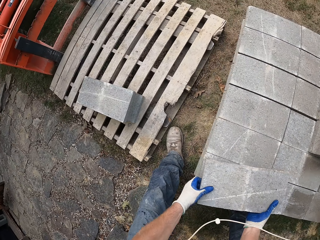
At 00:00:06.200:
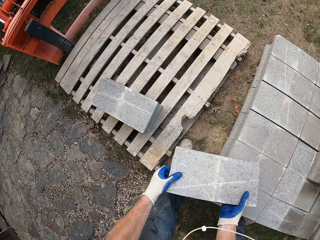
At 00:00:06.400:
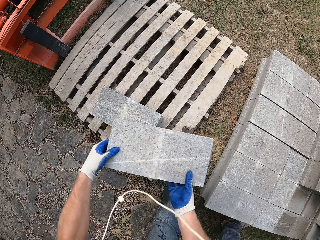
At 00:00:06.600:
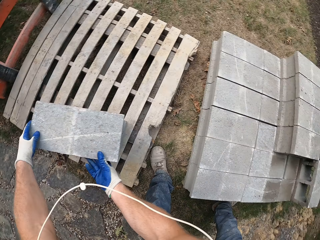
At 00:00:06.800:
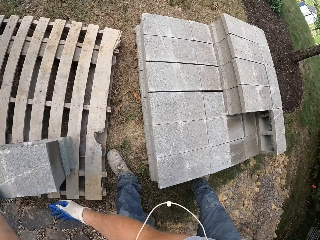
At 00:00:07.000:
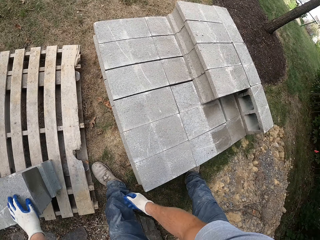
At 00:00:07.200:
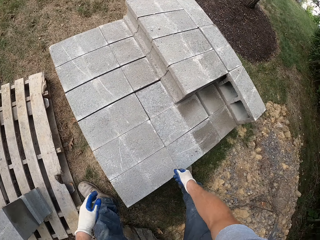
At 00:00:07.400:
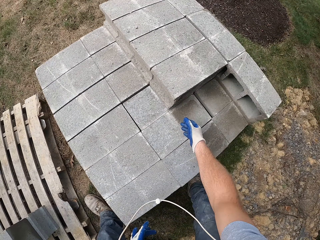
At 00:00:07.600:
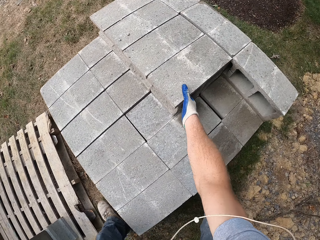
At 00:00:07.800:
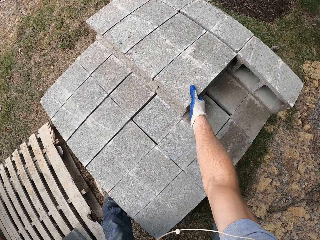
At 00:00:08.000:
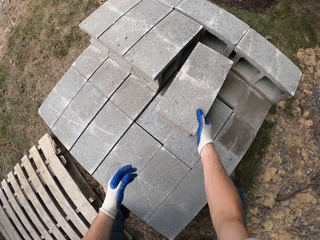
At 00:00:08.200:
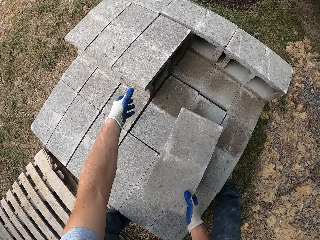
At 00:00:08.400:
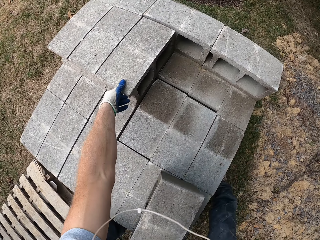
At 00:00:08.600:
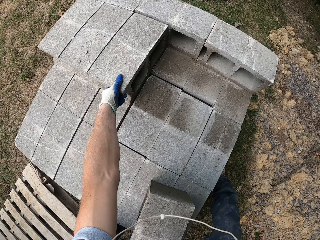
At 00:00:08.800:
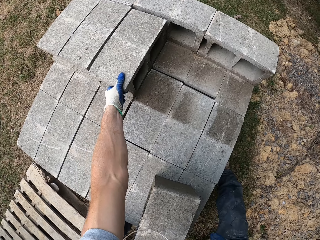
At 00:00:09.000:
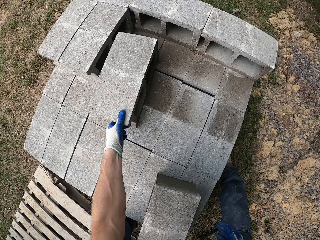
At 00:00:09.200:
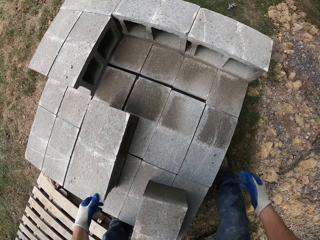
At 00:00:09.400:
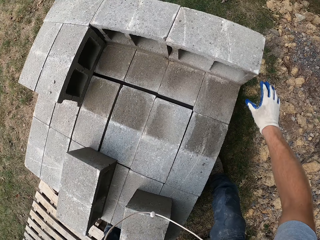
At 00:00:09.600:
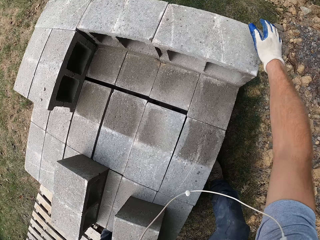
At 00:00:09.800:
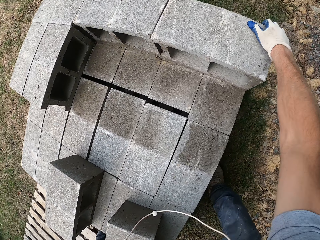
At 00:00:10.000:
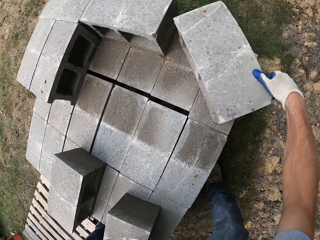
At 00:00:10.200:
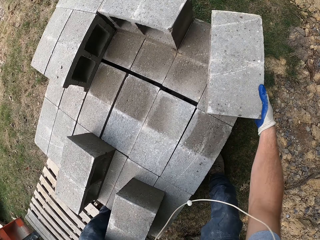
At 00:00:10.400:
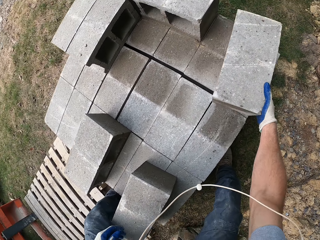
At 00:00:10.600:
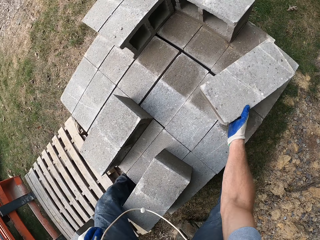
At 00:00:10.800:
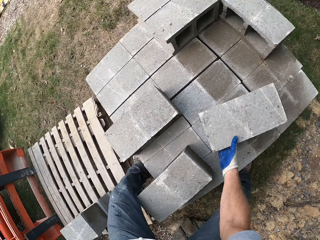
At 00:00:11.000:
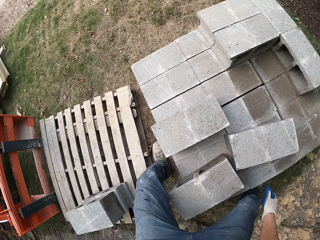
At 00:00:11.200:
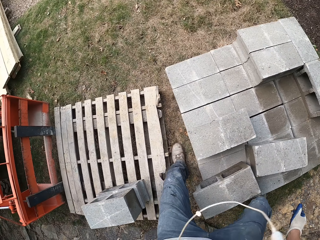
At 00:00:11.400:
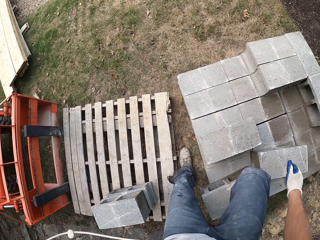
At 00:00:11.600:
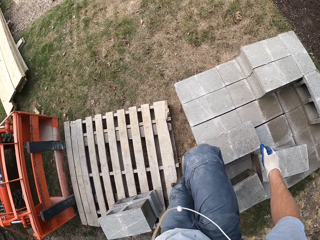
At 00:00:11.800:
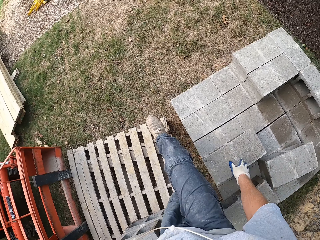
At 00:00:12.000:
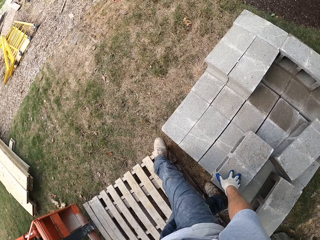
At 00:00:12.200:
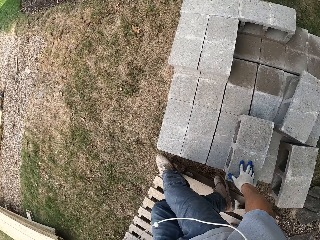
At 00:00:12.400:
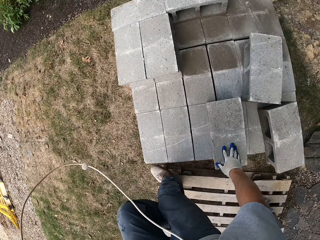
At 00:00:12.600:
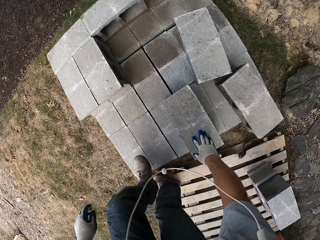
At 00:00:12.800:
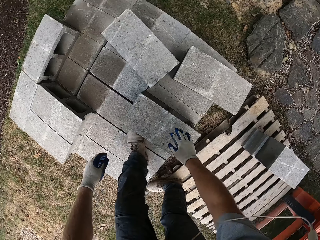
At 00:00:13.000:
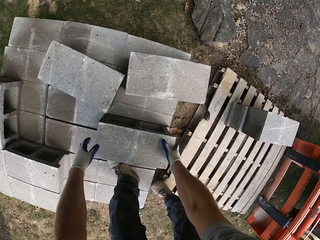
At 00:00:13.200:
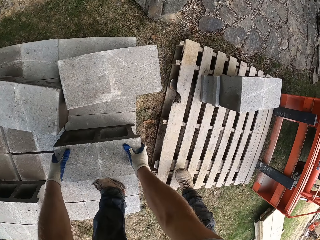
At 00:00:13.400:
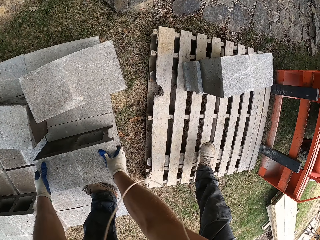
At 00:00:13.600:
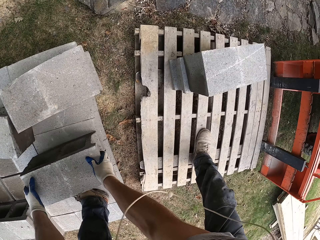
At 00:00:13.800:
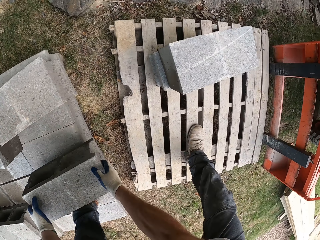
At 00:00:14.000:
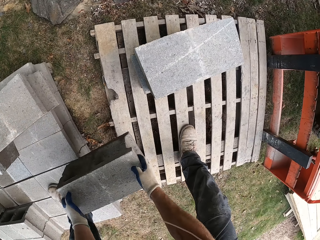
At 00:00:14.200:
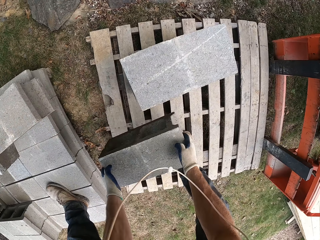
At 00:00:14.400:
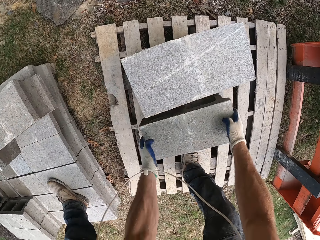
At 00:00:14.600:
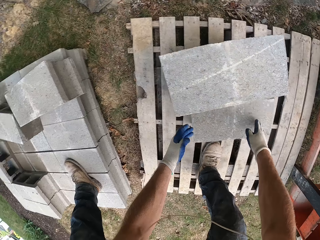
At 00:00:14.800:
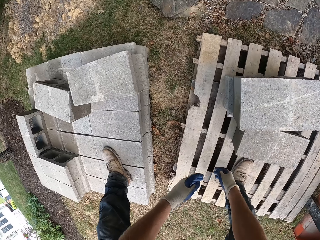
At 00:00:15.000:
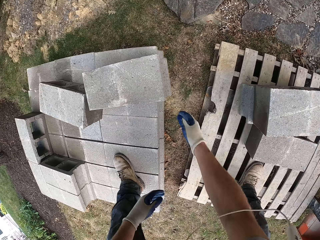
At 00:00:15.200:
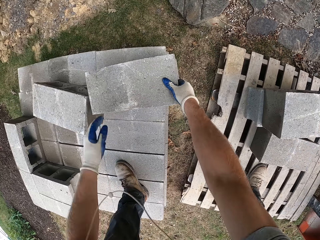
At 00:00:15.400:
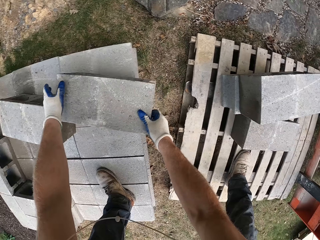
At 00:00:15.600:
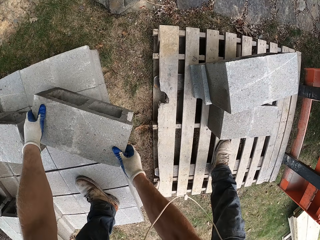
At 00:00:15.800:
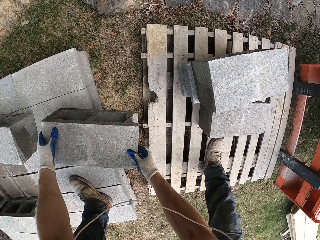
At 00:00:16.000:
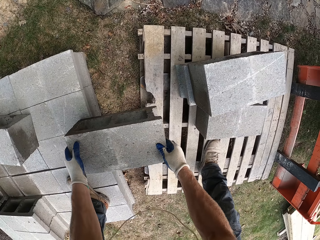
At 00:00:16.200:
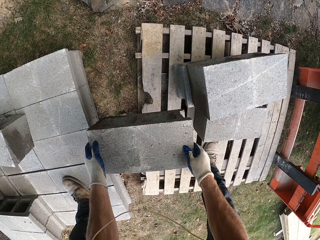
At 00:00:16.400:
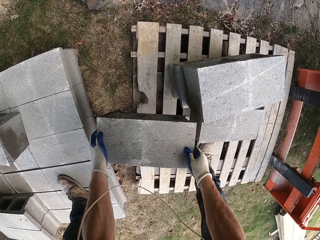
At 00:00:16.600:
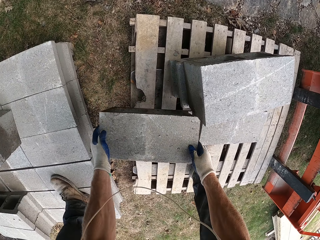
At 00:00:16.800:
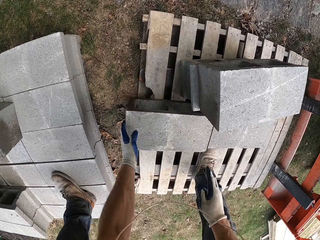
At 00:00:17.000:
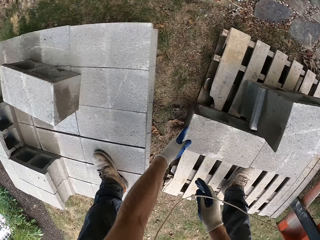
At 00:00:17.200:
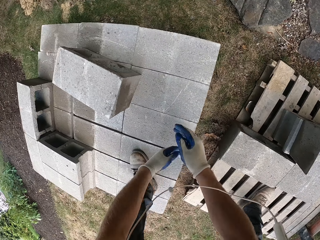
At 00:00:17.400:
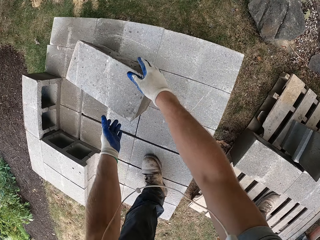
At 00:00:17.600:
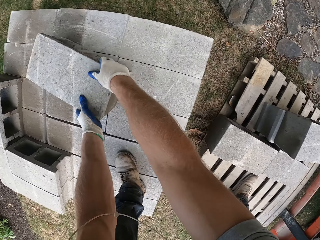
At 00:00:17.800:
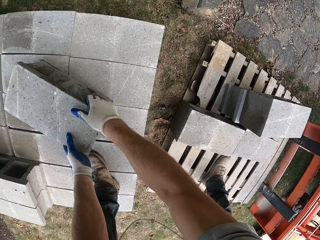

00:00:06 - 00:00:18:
The camera wearer puts the brick on a wooden pallet. They move a brick repeatedly. They walk around the compound. They pick up a brick and put the brick on the wooden pallet. They pick up a brick and put the brick on the wooden pallet.

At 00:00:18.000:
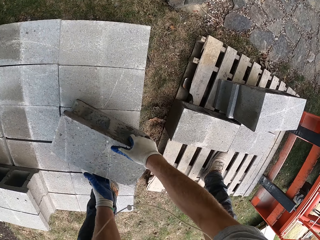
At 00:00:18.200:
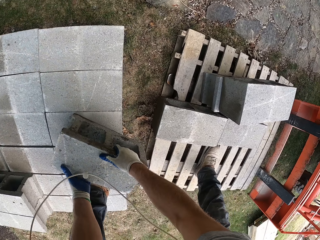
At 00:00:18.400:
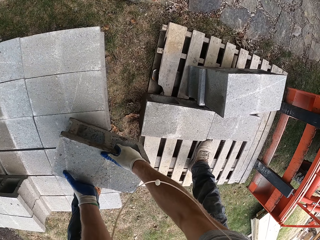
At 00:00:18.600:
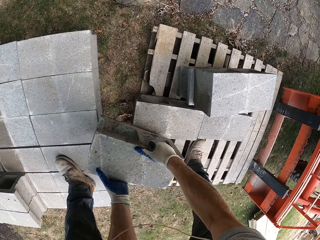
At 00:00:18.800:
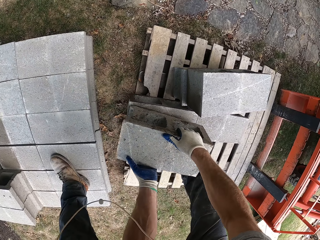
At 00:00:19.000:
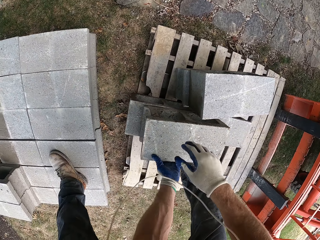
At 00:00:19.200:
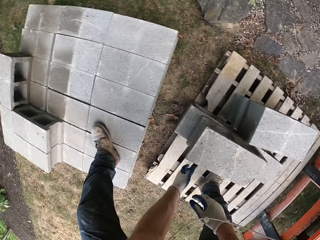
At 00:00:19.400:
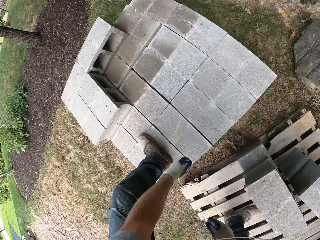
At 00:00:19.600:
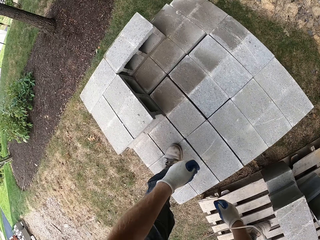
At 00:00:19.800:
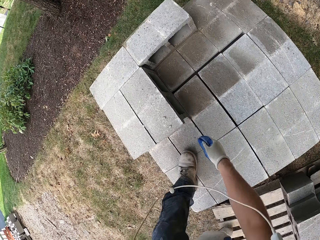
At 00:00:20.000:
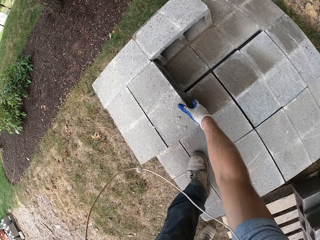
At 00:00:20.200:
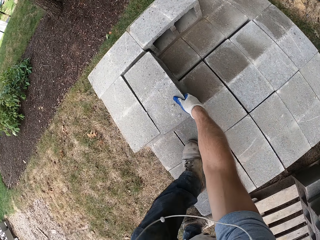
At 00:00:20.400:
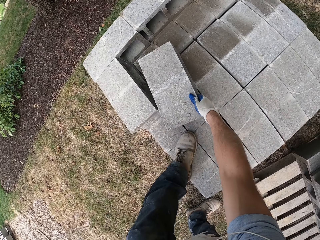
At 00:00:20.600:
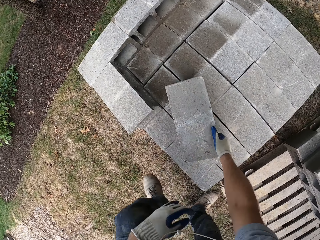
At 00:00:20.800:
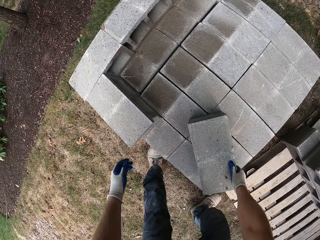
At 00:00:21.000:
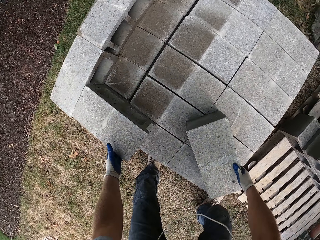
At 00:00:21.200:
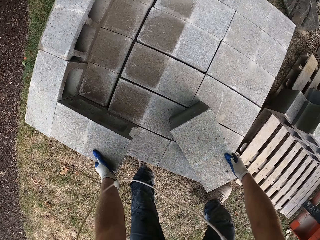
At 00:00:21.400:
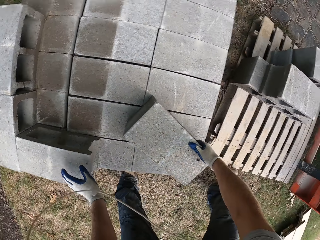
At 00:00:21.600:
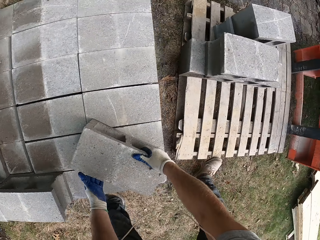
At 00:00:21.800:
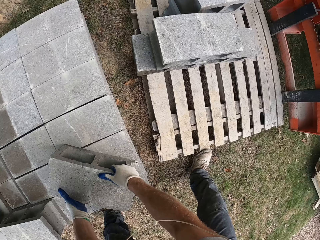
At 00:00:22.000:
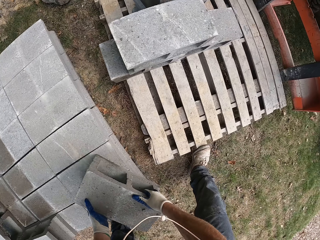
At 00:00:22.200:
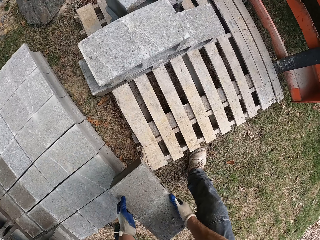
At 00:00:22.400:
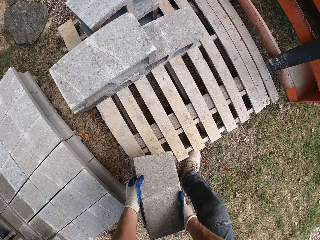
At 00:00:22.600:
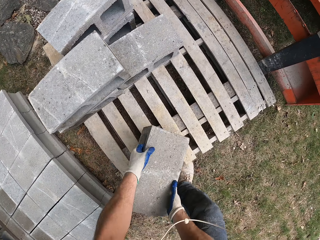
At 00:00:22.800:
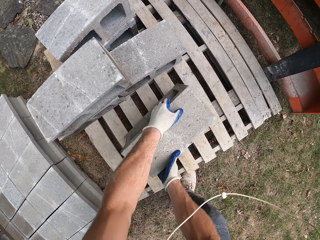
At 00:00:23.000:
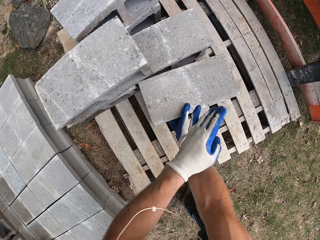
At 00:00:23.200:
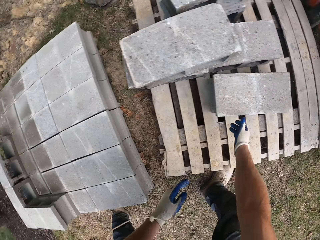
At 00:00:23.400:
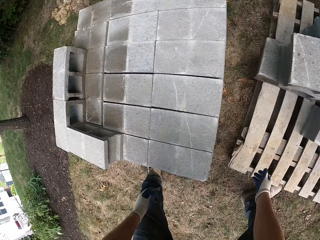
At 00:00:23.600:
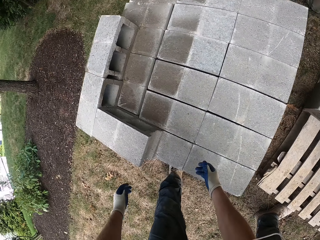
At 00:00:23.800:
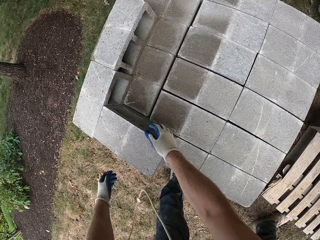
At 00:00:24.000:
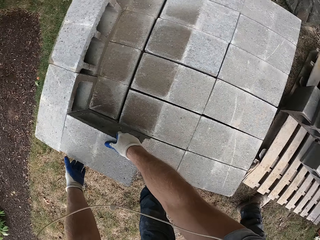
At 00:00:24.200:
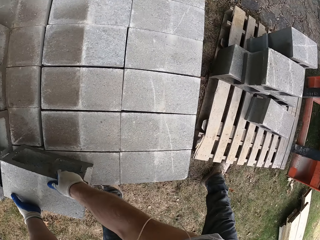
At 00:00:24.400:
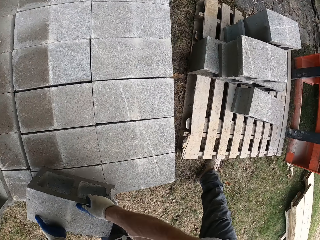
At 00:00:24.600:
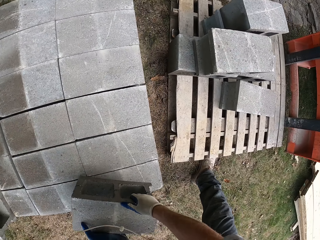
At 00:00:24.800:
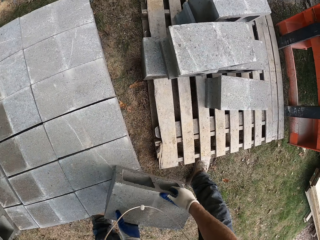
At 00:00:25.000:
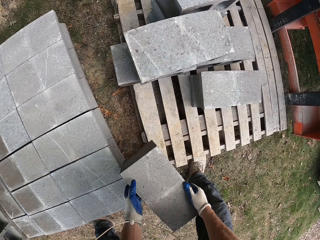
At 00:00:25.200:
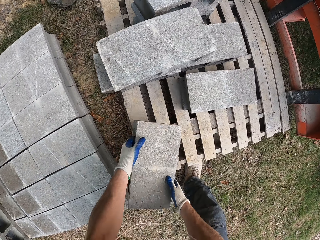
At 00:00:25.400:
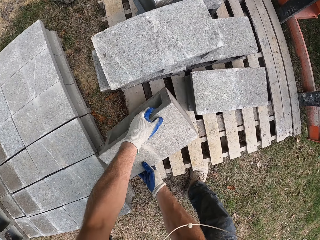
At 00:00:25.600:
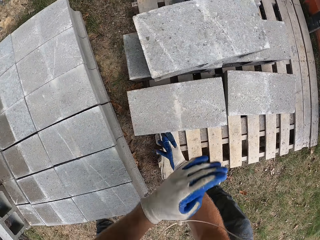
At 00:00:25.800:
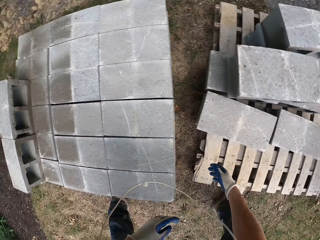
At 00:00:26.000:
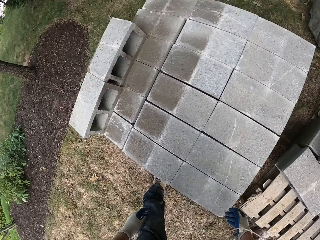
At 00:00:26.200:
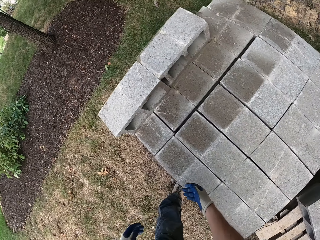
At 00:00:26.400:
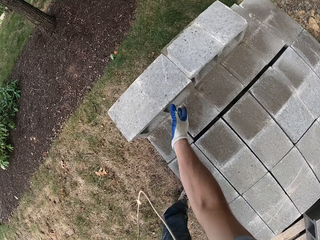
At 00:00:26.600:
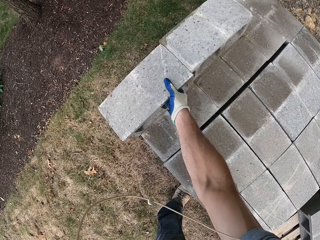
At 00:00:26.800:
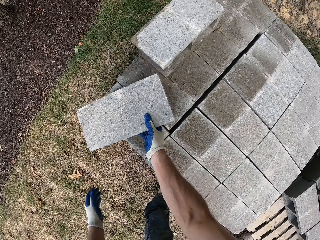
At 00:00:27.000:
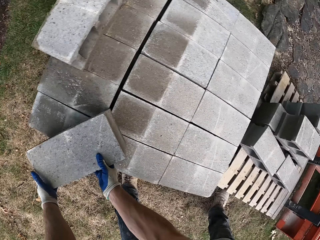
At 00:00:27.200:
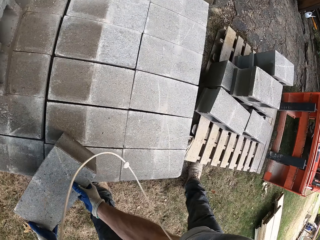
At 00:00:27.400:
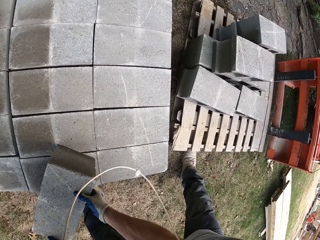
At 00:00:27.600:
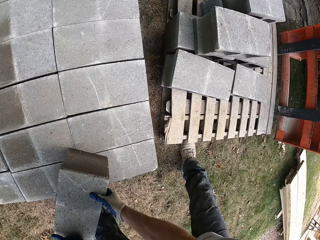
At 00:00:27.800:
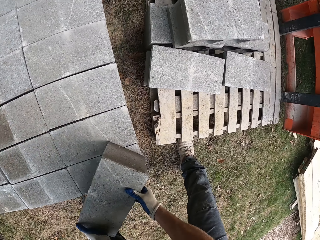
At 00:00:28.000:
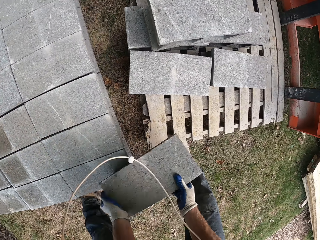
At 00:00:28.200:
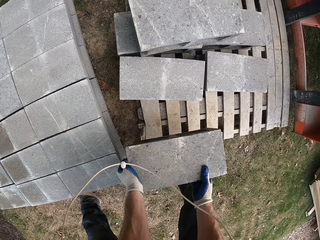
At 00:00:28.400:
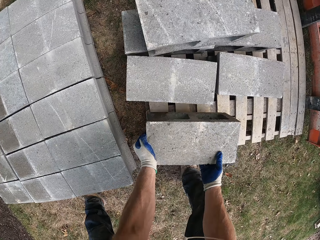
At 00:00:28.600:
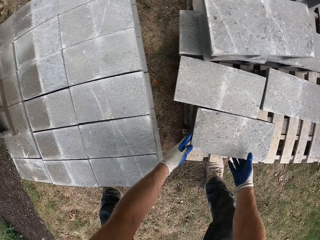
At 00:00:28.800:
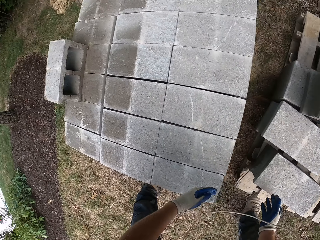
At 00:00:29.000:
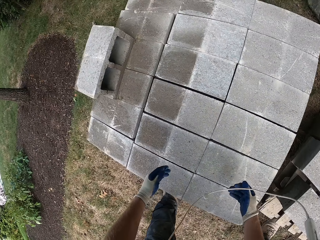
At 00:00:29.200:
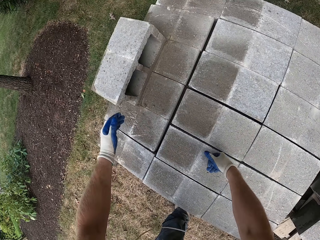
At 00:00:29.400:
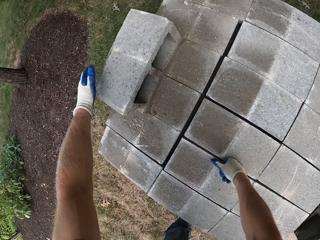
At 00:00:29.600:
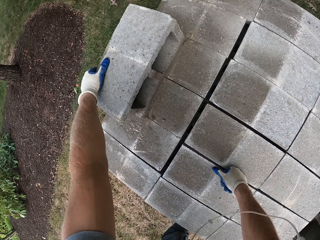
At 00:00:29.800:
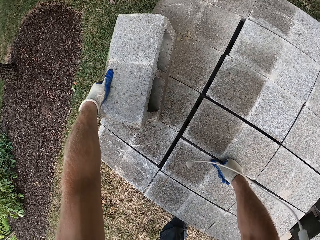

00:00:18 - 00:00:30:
The camera wearer picks up a brick and puts the brick on a wooden pallet. They pick up a brick and put the brick on the wooden pallet. They pick up a brick and put the brick on the wooden pallet. They pick up a brick and put the brick on the wooden pallet.
